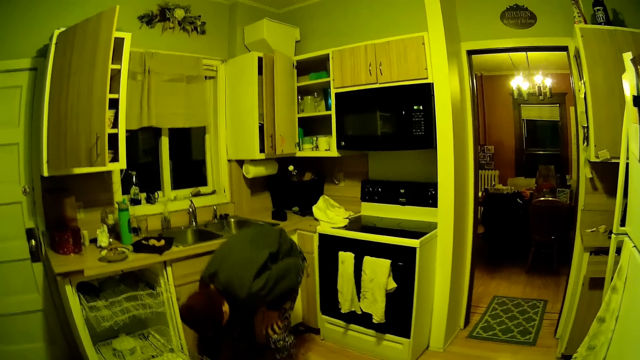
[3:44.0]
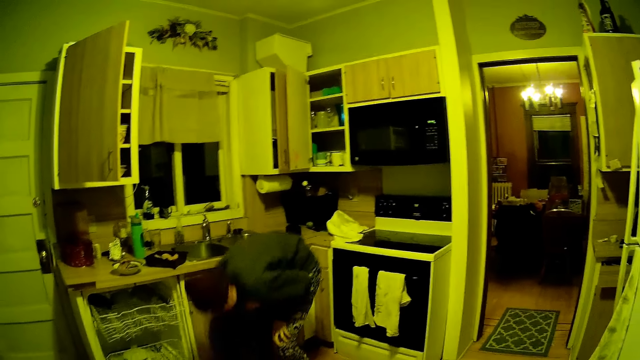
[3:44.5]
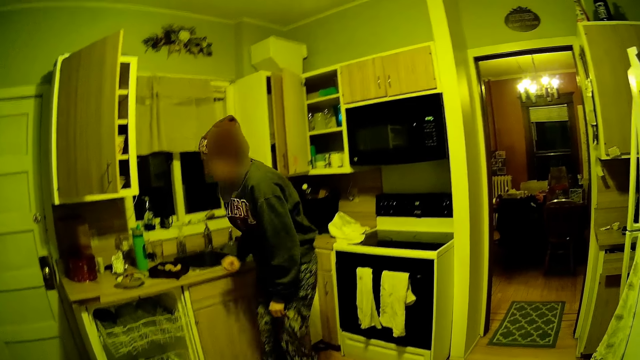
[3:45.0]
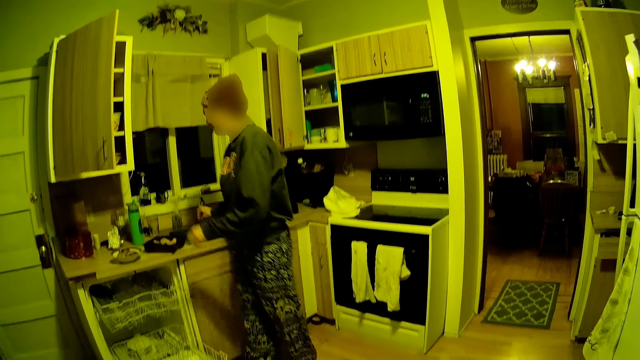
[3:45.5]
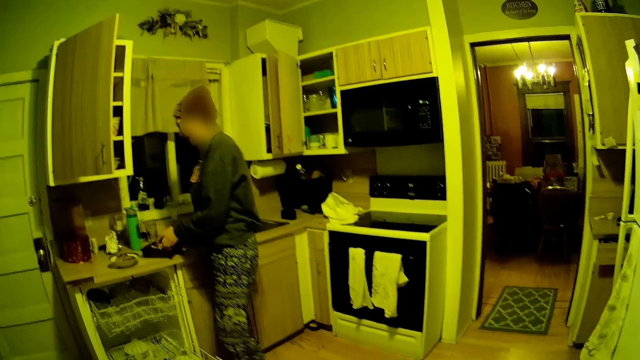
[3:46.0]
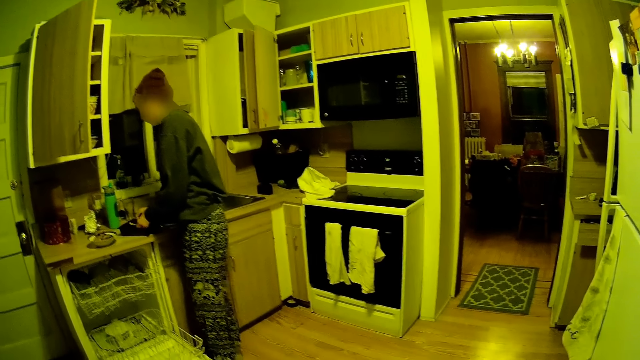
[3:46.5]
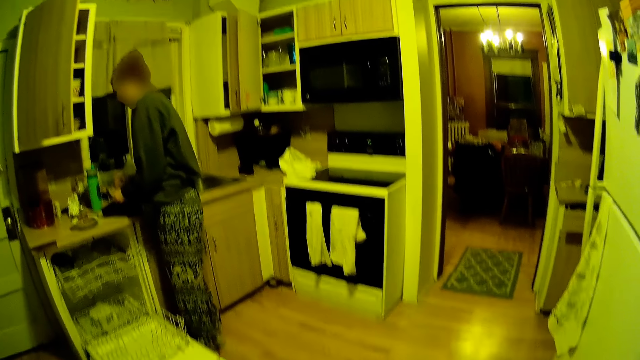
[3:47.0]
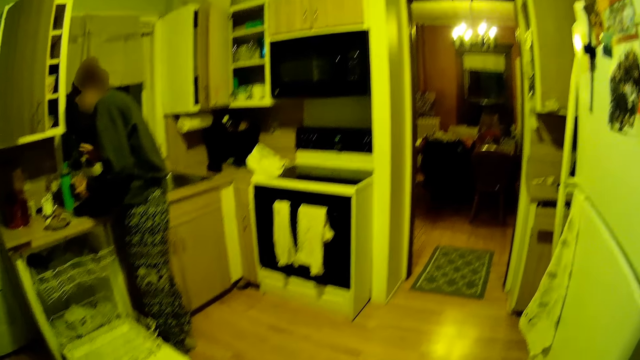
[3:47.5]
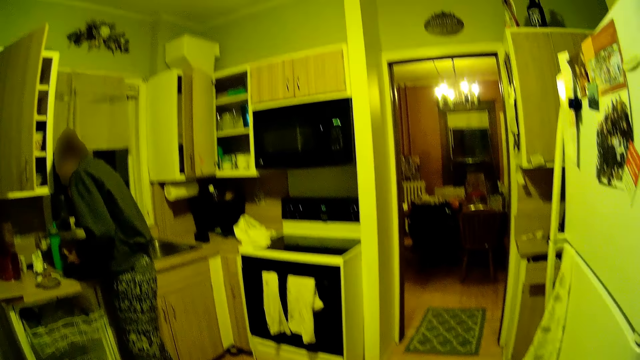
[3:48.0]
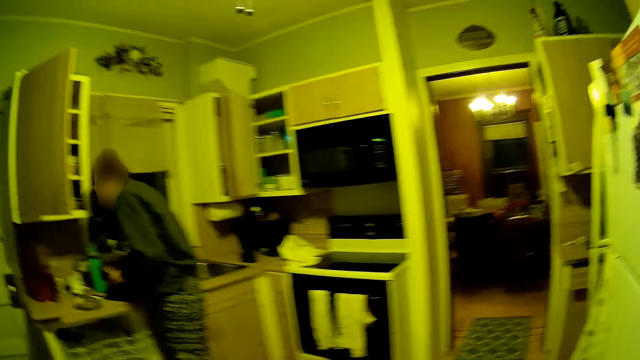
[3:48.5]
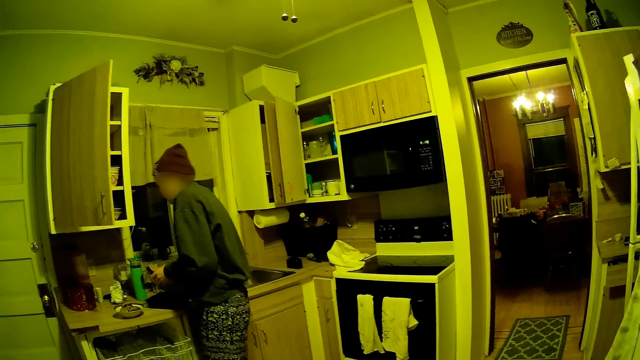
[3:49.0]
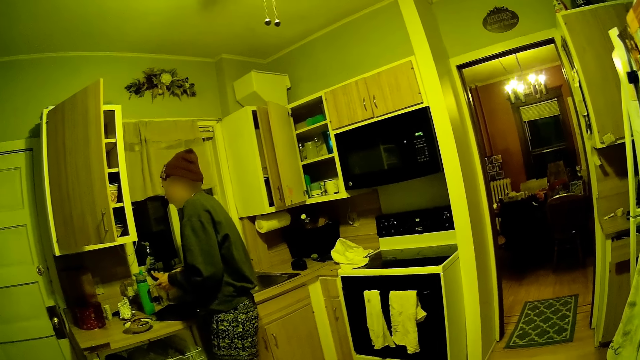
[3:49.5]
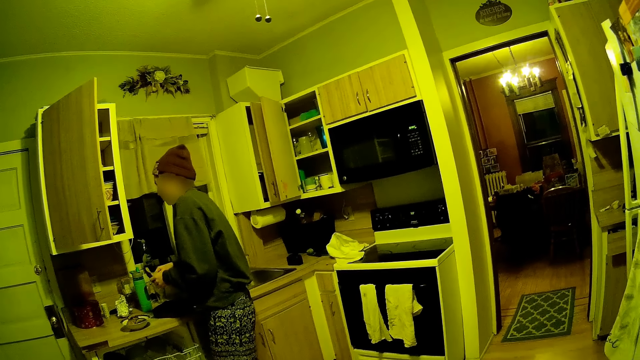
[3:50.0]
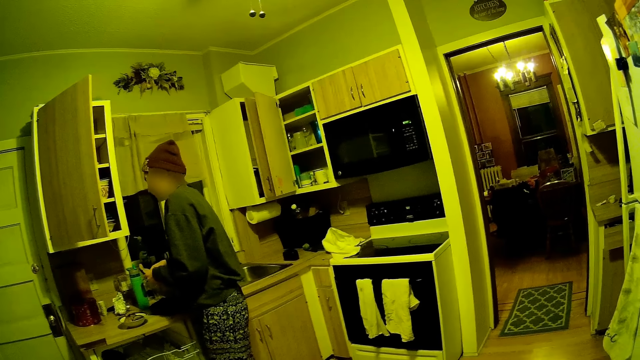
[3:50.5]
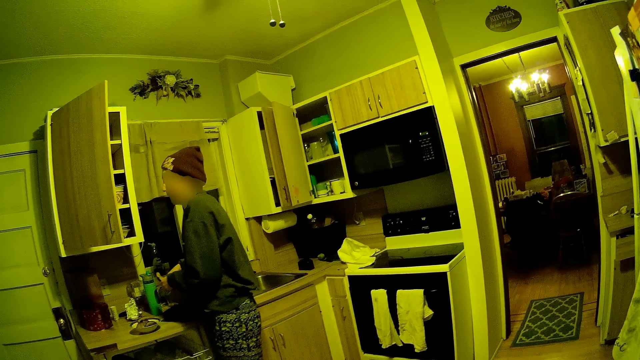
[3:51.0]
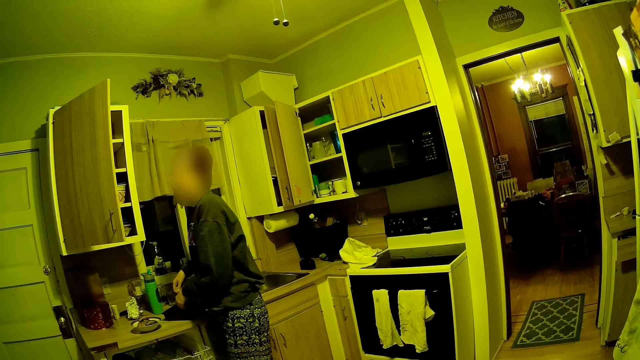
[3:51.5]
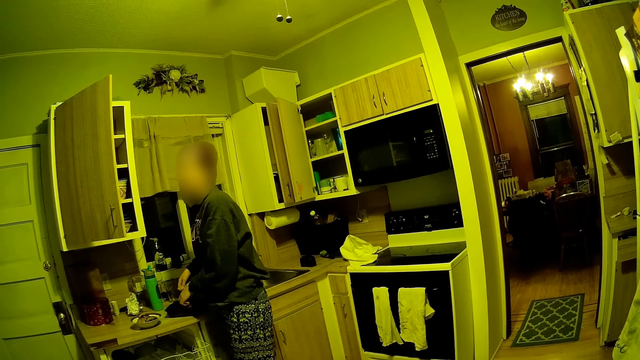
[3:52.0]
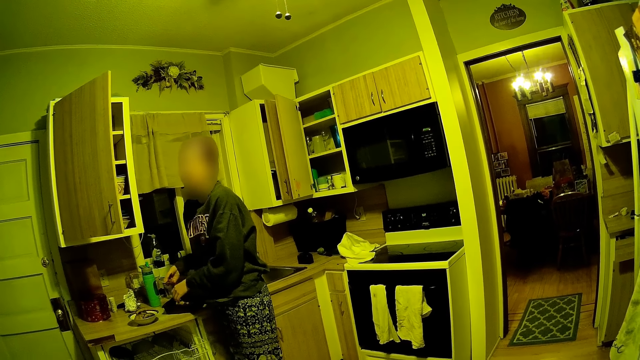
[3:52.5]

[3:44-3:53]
A woman eats the food with both hands.

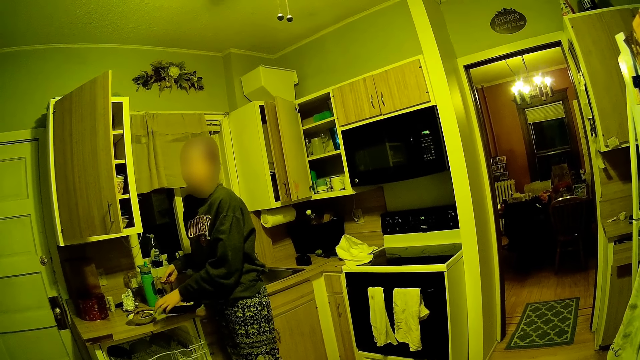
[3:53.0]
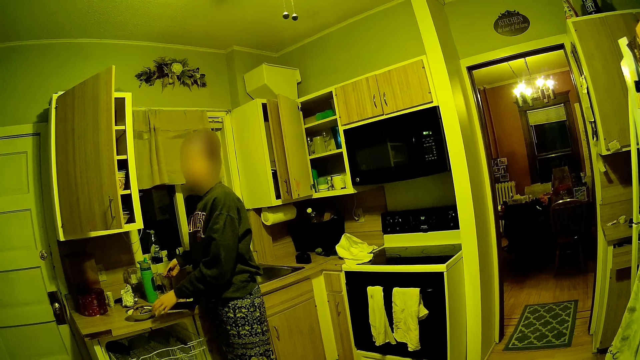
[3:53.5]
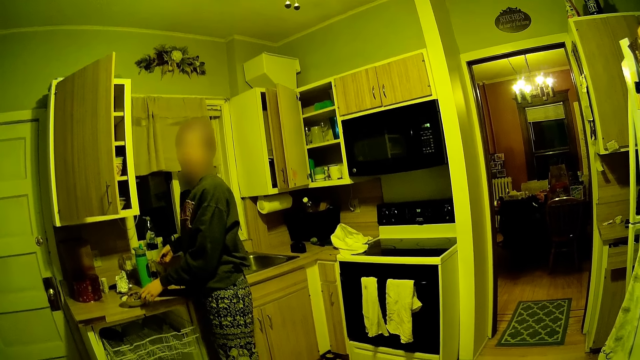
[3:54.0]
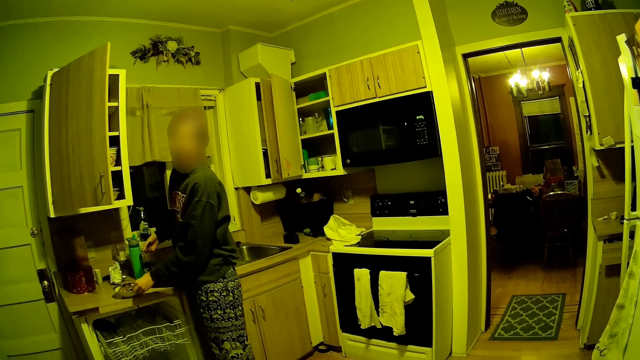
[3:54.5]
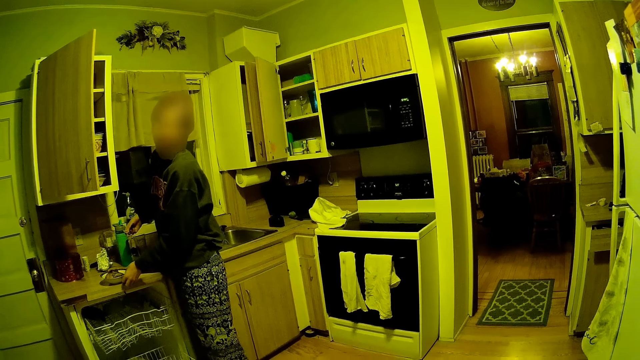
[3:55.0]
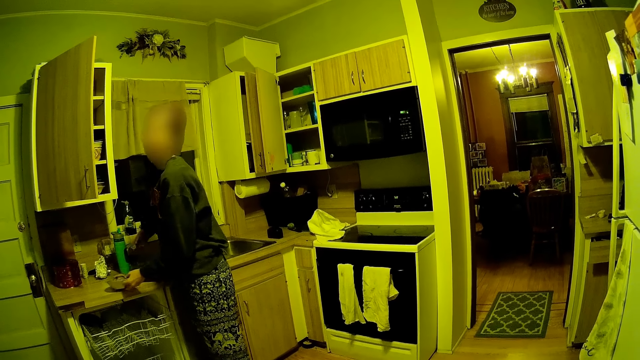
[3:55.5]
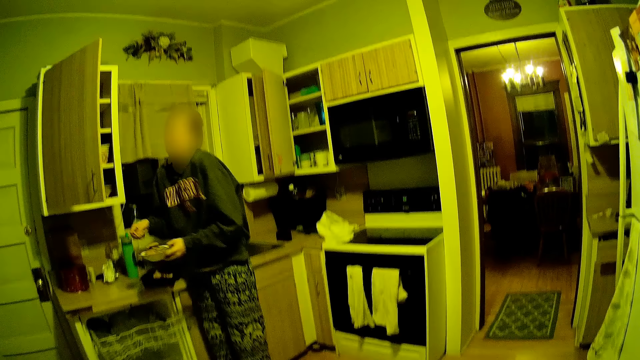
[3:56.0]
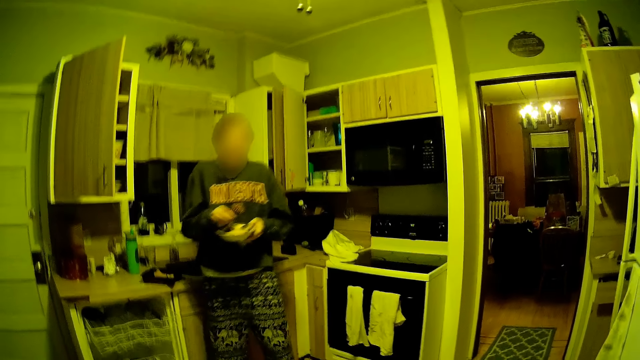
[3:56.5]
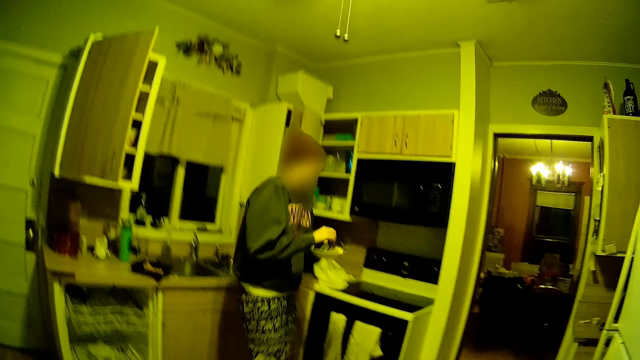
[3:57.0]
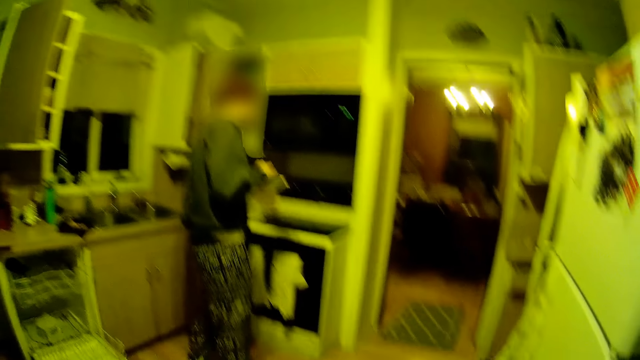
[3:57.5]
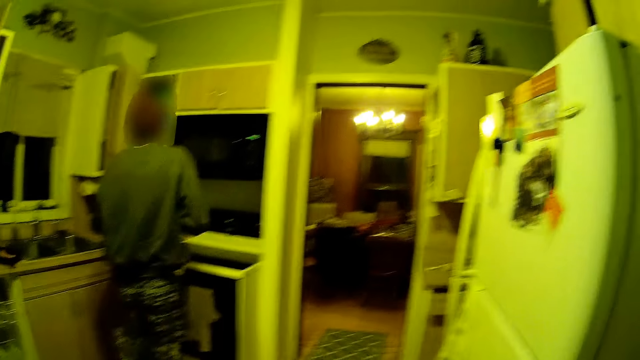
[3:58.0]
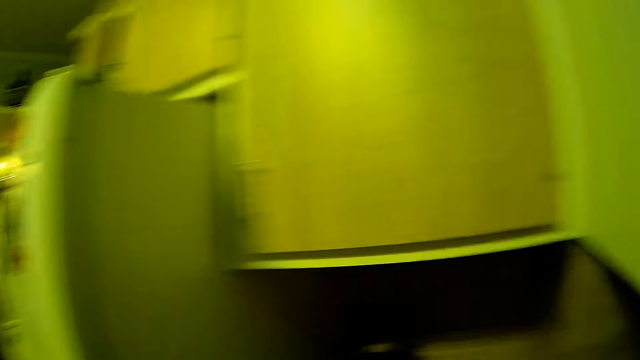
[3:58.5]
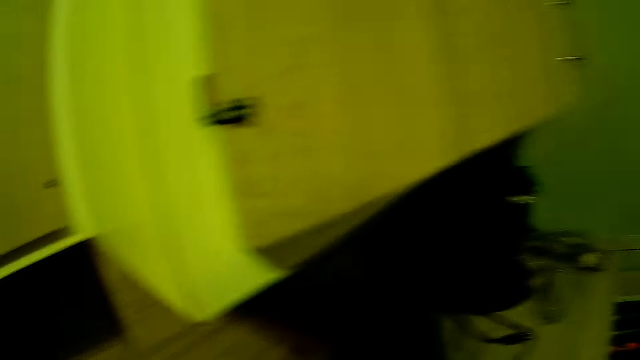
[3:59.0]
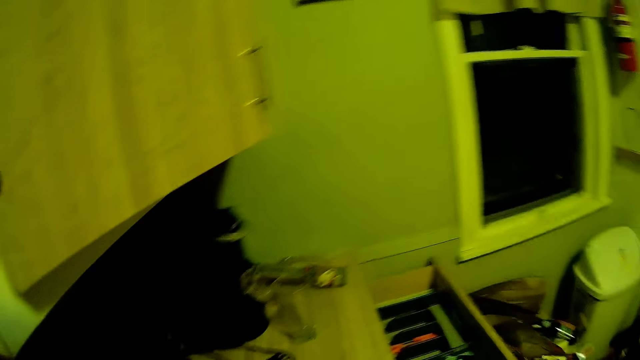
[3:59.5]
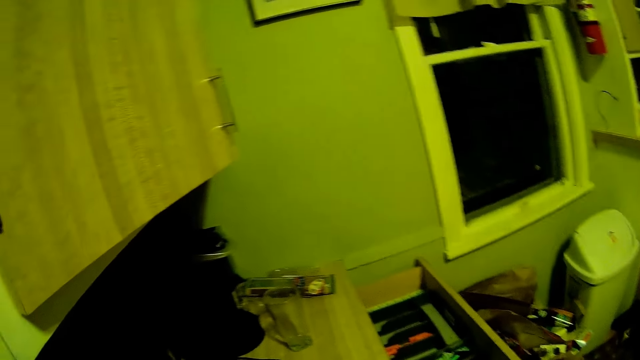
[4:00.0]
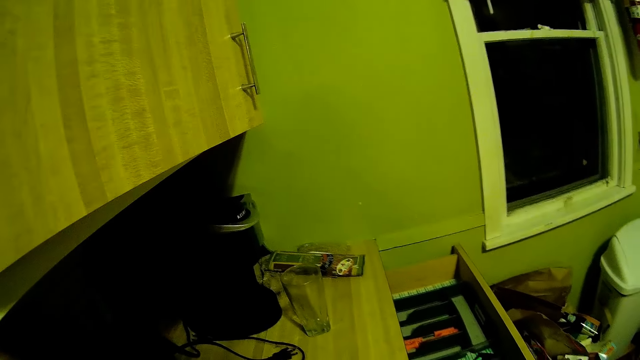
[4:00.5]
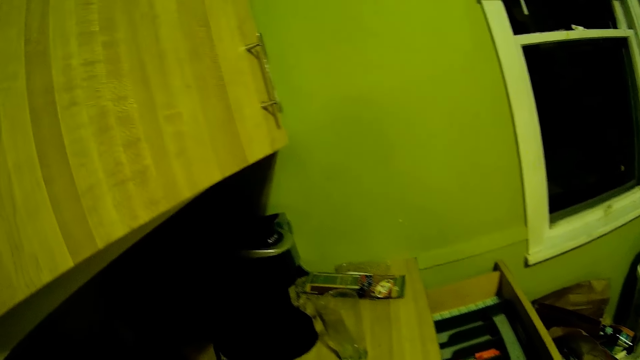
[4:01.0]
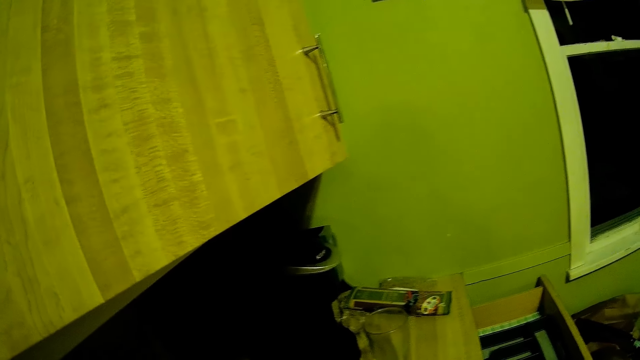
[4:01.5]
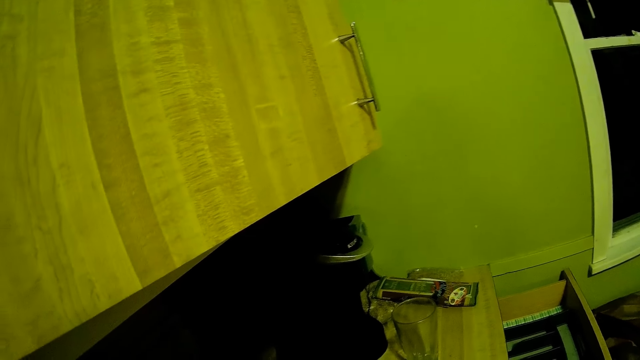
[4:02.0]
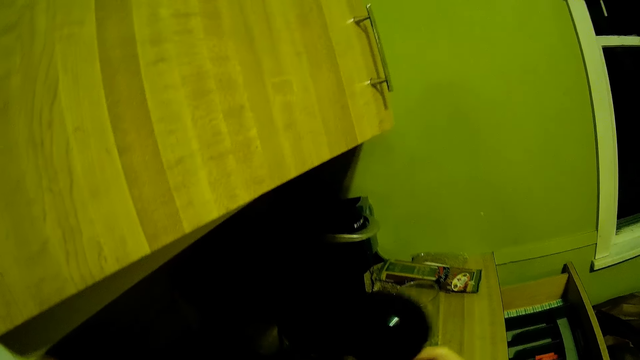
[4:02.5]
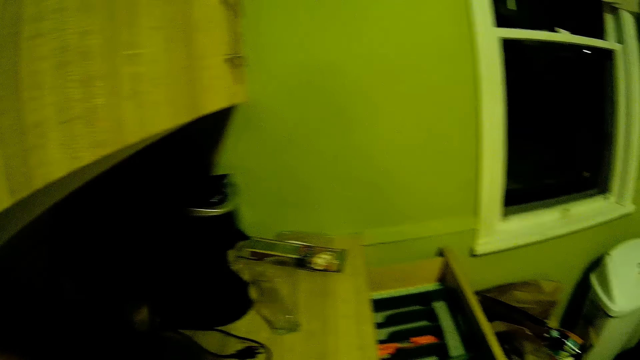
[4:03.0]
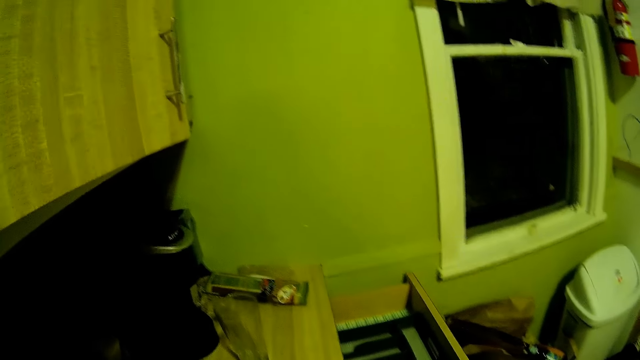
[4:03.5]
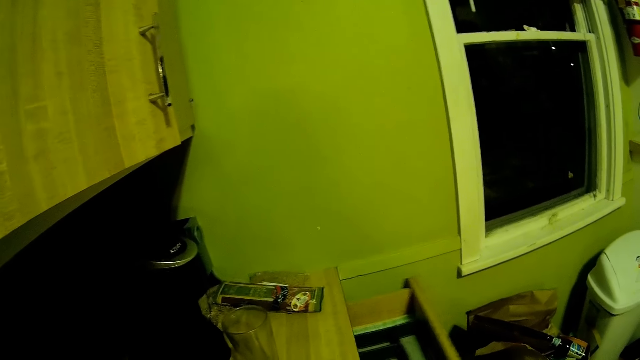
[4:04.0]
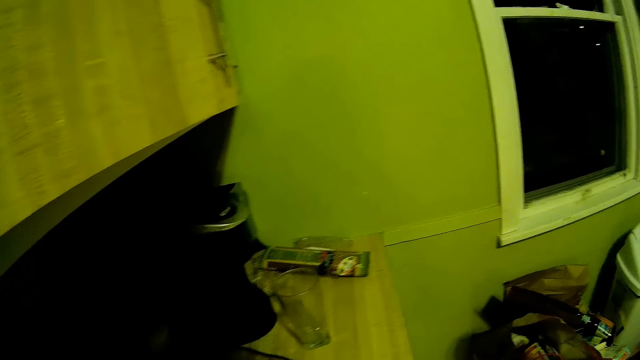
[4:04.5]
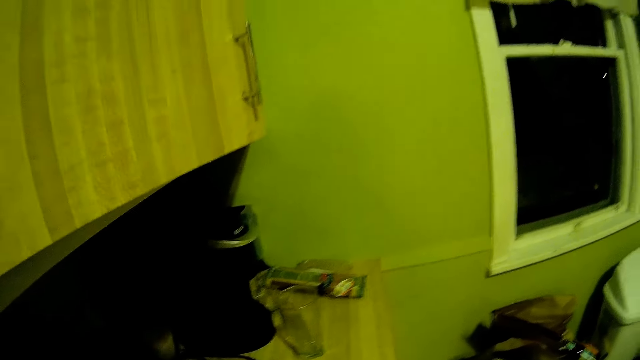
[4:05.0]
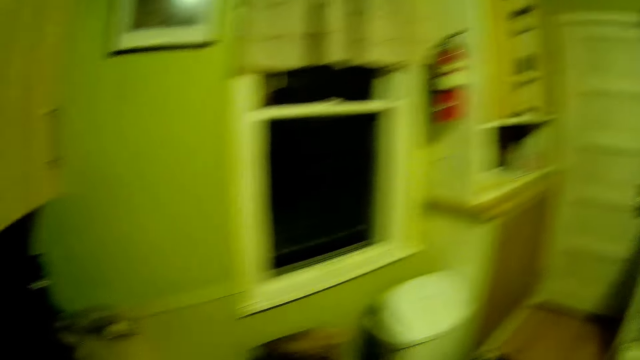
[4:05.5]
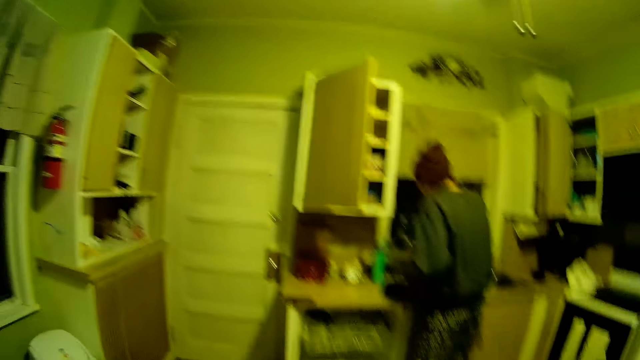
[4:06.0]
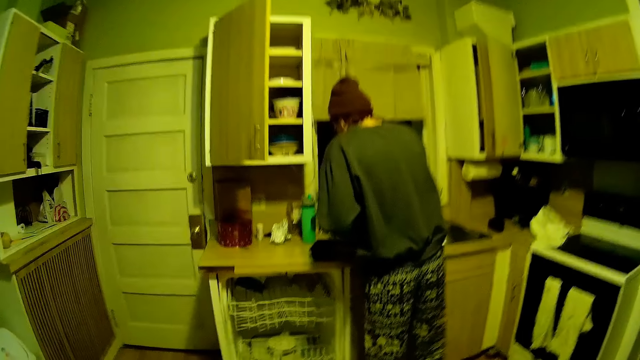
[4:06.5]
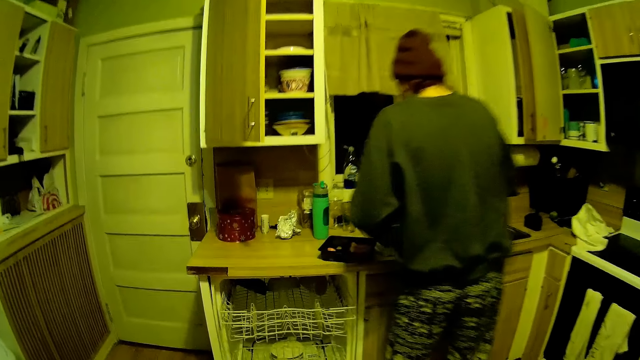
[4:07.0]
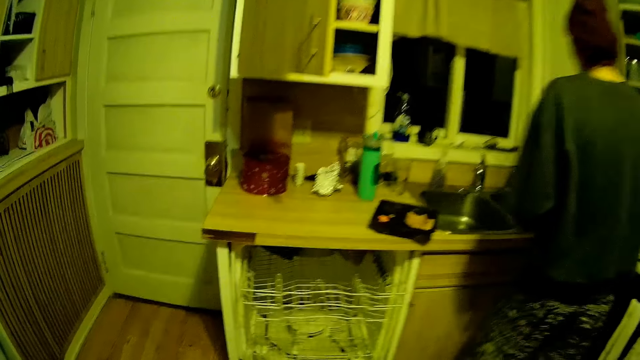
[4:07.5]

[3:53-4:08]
A woman picks up a plate from the table with her left hand. The camera wearer looks around. They take the bowl, close the drawer and walk around.
